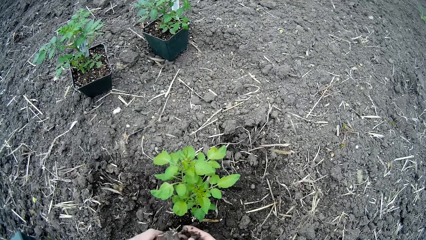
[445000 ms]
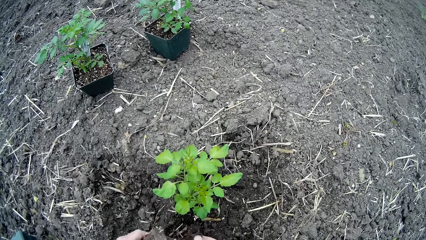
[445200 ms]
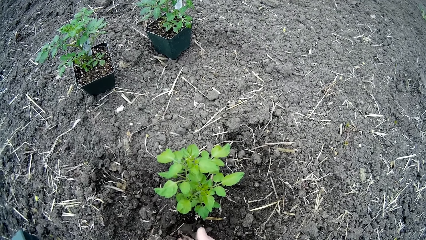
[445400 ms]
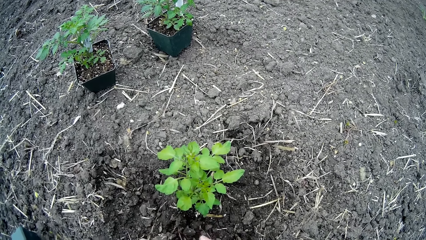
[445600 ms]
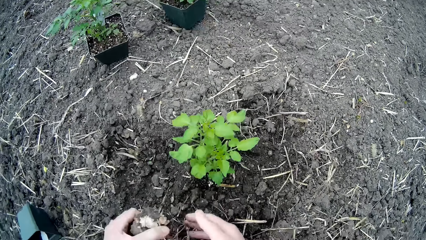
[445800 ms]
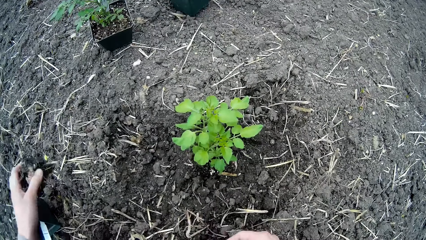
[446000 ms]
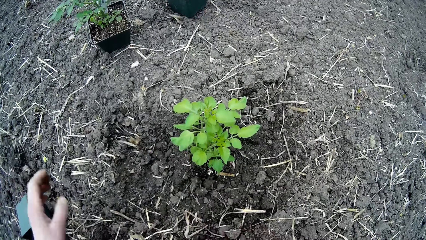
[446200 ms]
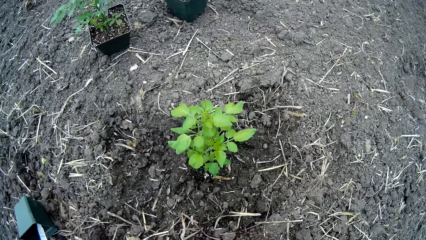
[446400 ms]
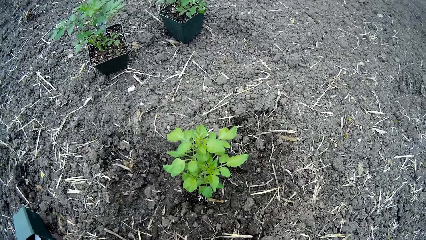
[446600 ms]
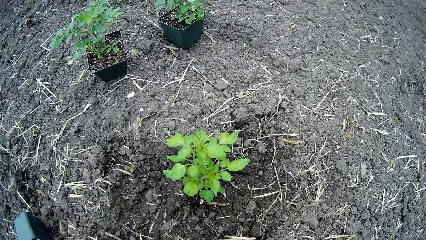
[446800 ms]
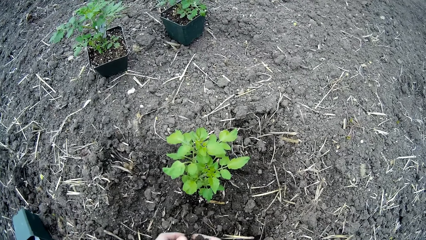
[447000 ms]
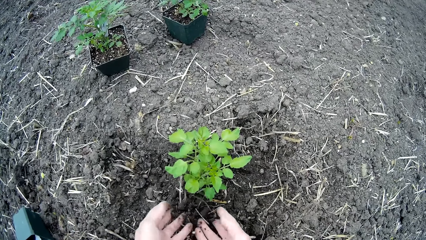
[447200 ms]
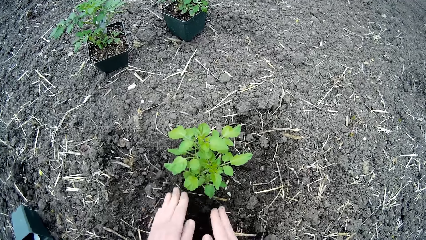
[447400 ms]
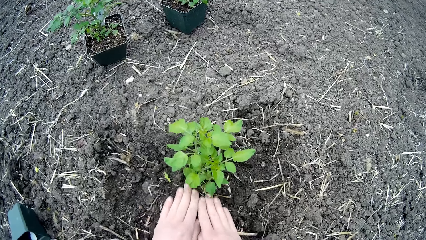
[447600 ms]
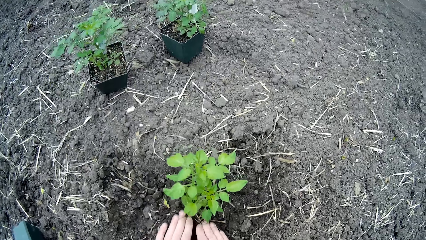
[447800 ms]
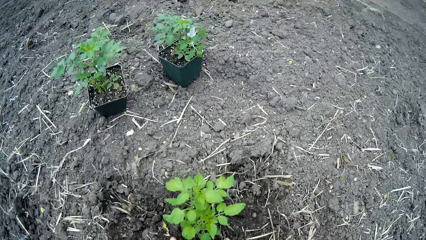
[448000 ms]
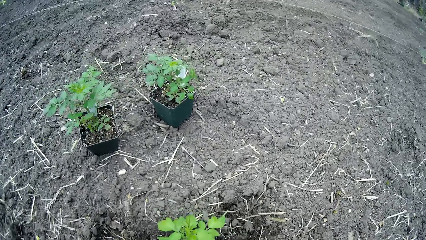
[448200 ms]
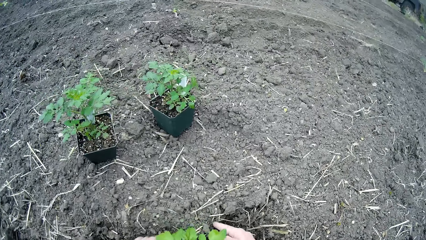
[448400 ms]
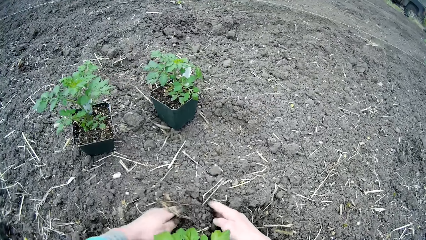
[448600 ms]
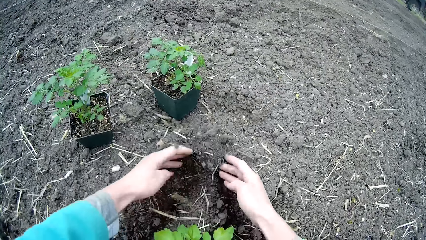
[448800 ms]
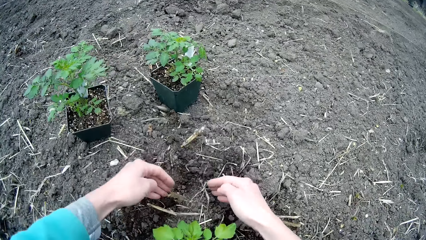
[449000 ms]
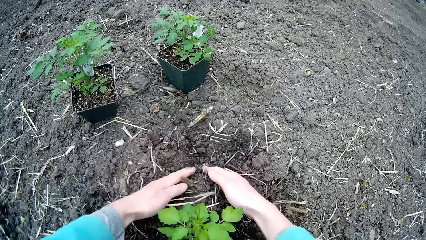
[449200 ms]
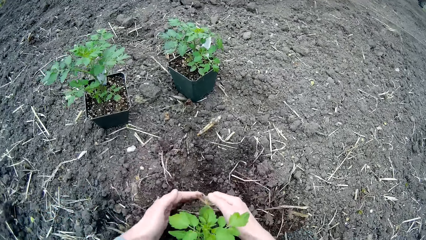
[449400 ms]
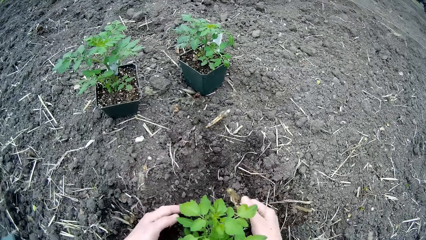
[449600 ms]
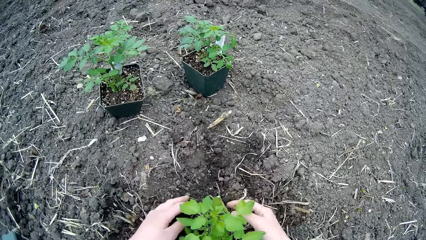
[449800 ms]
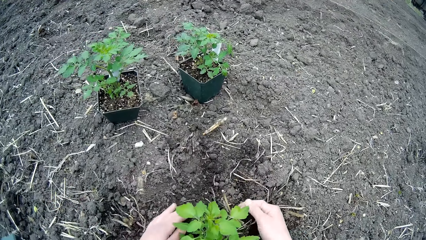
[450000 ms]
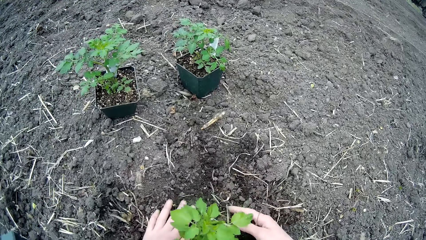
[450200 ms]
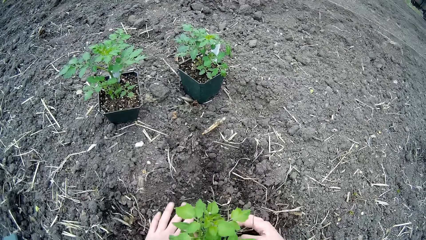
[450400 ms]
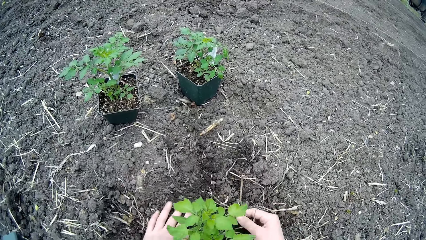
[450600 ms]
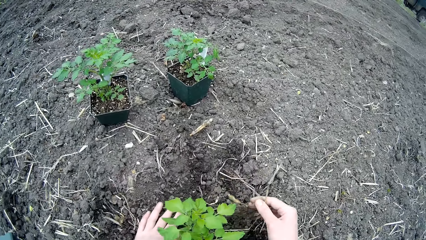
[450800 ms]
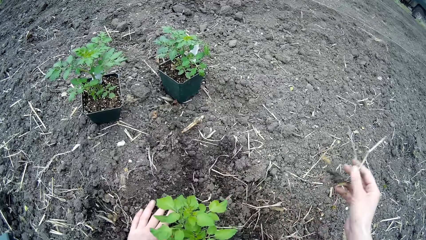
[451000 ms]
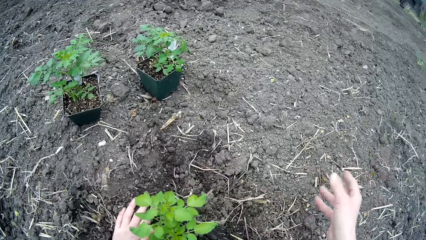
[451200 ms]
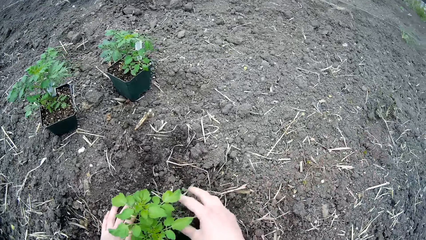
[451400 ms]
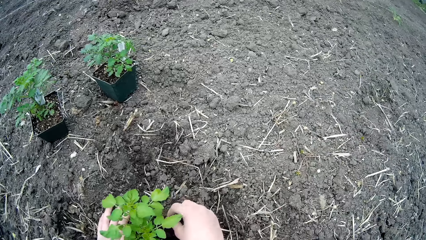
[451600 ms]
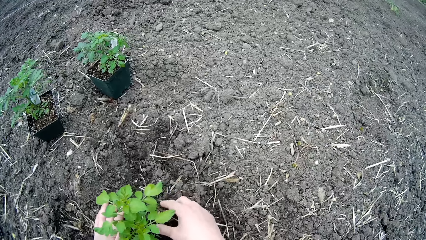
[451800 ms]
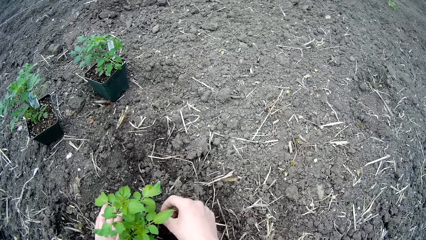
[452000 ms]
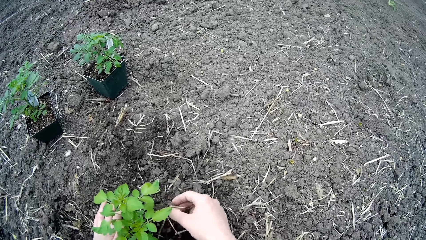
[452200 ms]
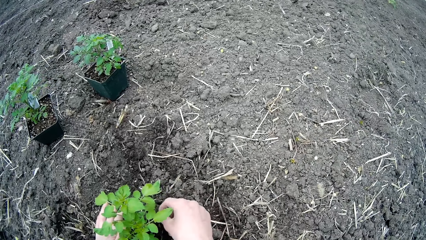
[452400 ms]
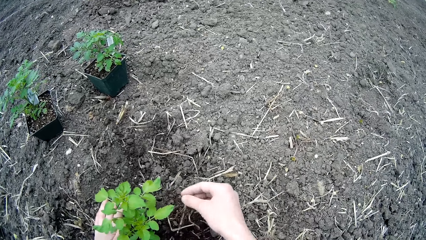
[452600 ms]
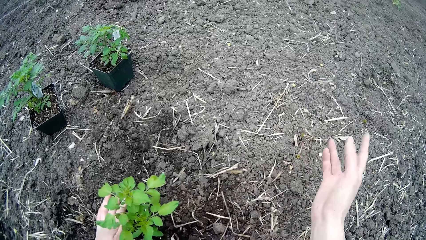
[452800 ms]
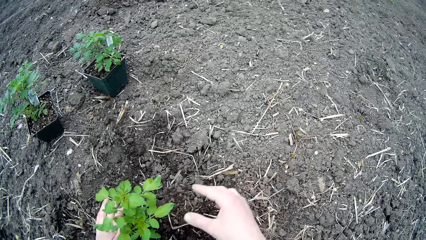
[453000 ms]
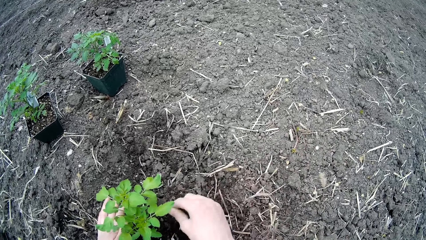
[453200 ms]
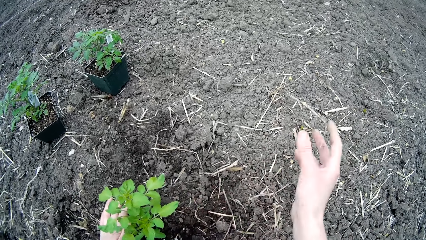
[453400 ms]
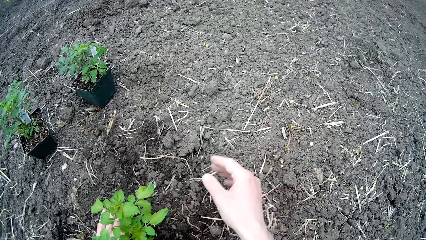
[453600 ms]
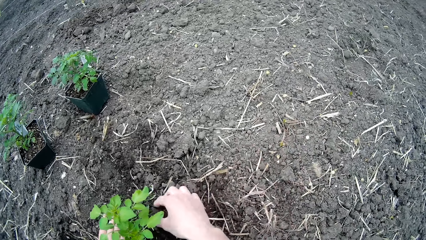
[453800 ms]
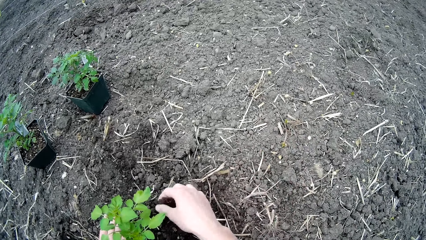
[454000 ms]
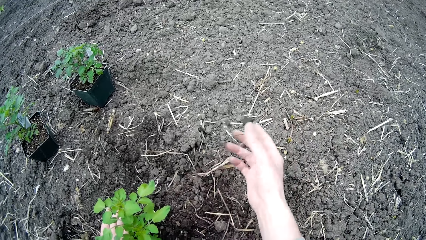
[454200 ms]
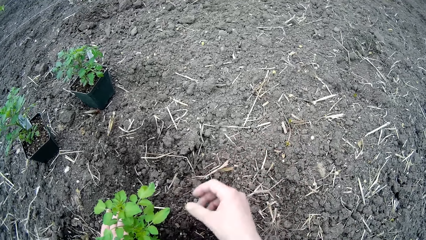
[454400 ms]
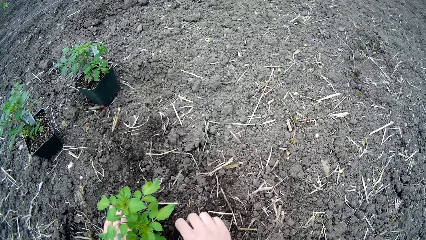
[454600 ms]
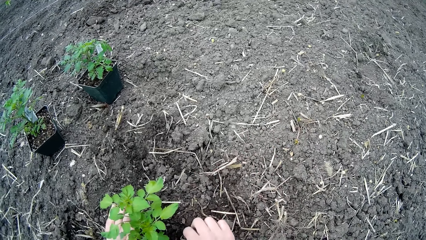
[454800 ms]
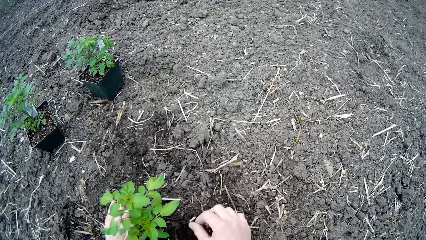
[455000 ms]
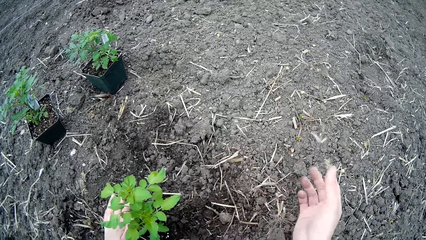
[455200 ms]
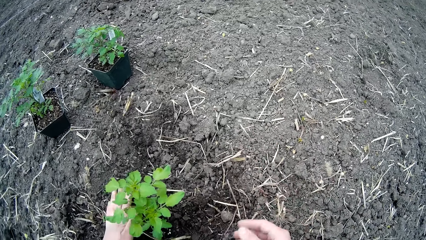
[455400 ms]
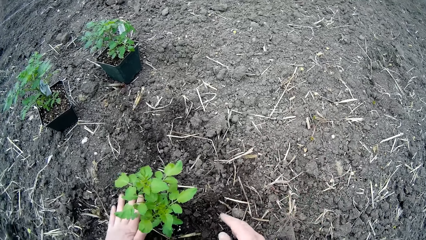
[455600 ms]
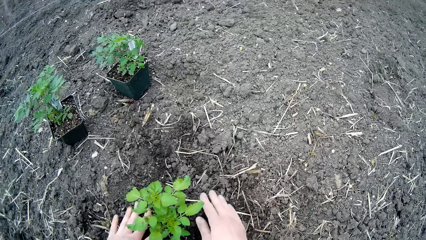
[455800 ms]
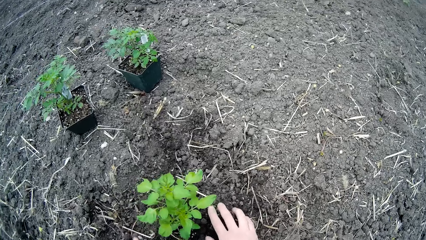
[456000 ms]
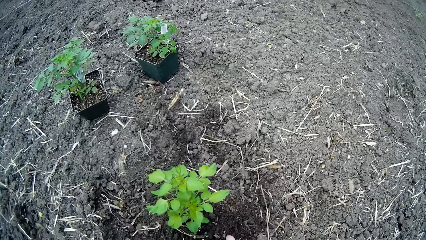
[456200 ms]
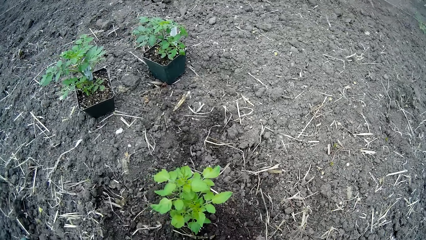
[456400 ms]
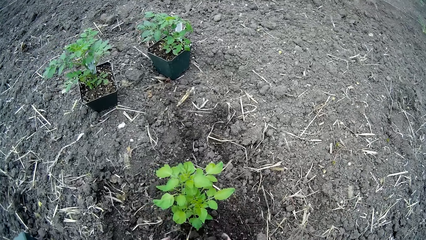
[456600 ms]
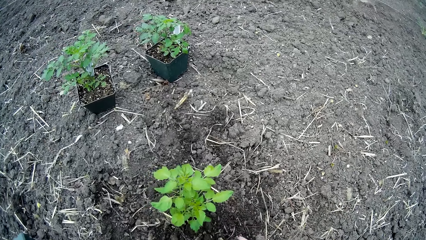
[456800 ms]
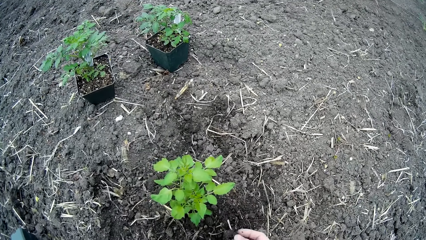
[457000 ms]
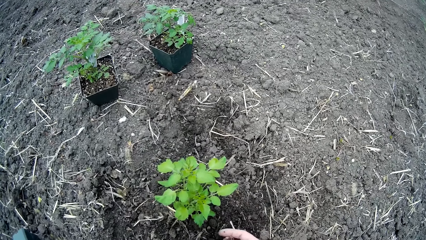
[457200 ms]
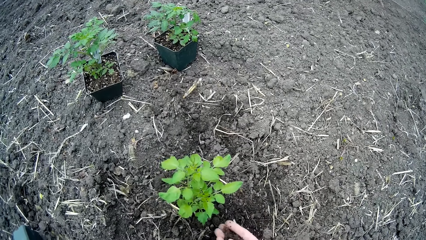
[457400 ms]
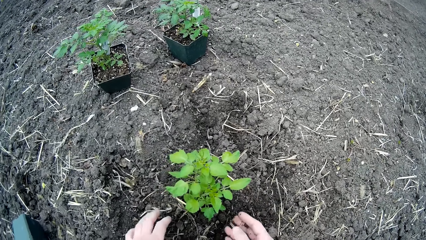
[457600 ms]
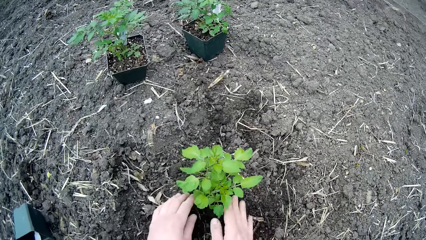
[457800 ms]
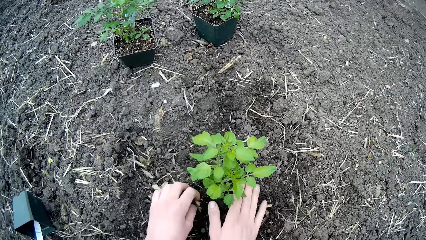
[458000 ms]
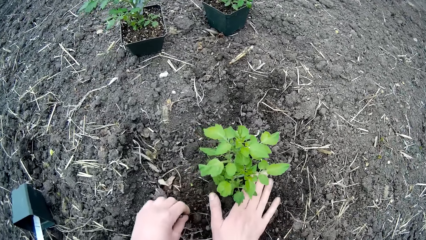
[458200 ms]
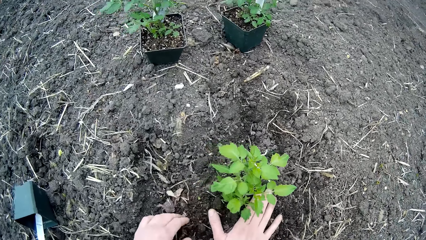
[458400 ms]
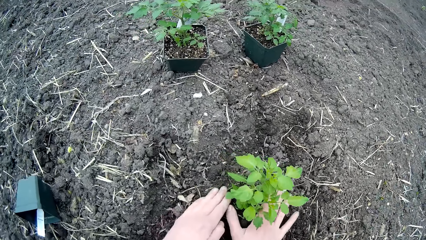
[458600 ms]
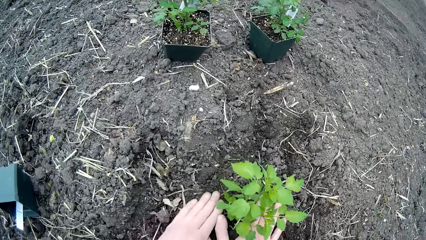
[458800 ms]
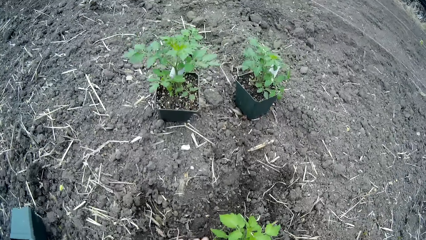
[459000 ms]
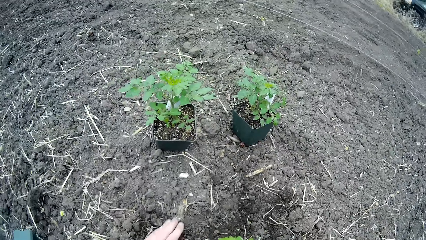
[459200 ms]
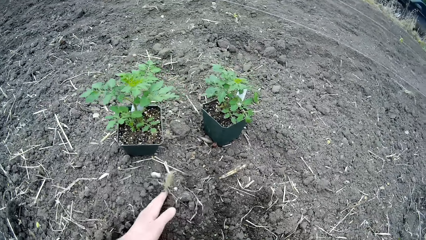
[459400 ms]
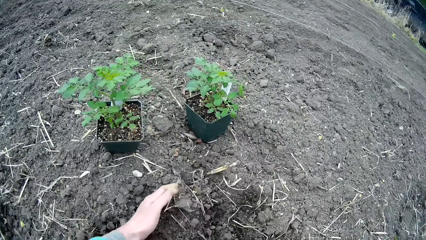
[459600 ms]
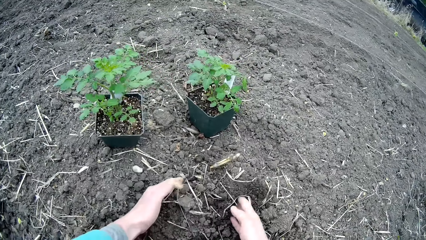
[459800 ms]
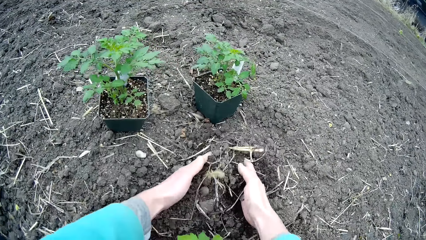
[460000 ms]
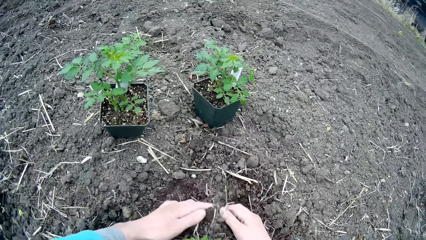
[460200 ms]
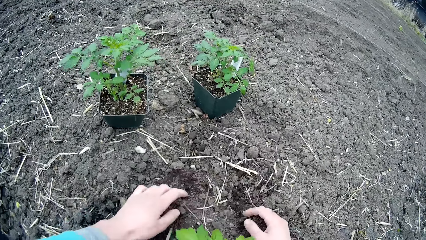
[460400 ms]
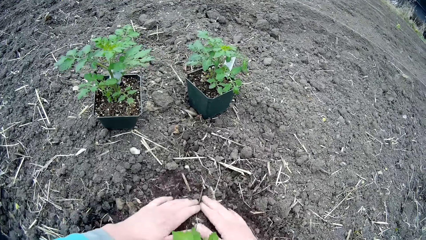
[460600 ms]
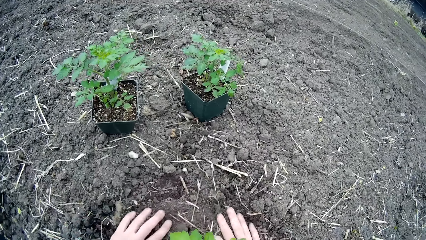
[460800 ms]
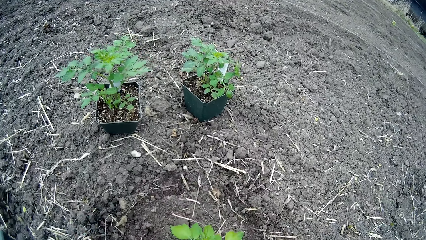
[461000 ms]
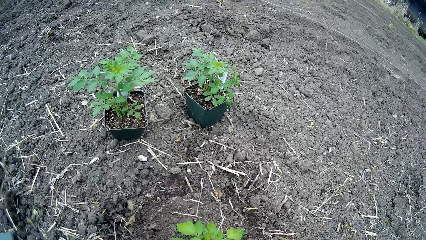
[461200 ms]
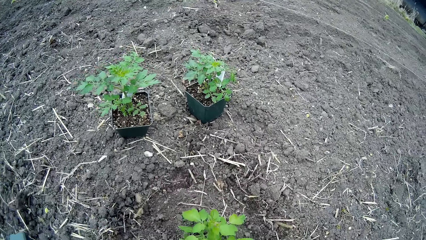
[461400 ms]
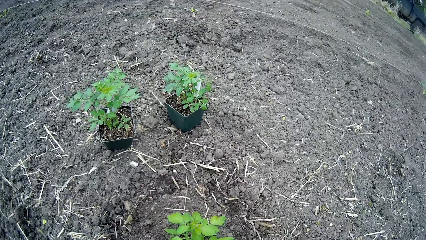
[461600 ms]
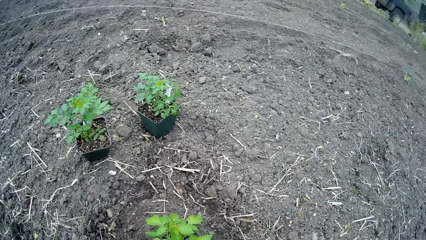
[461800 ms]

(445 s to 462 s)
The camera wearer removes particles from the soil. They press the soil on the plant, move the soil with both hands and cover the plant with the soil. They remove dust from the soil. They cover the plant with the soil.
